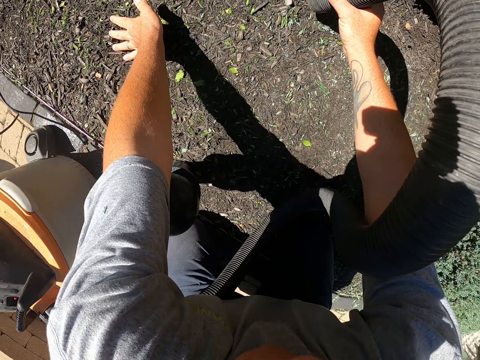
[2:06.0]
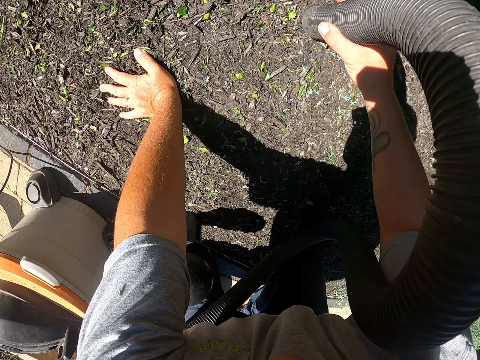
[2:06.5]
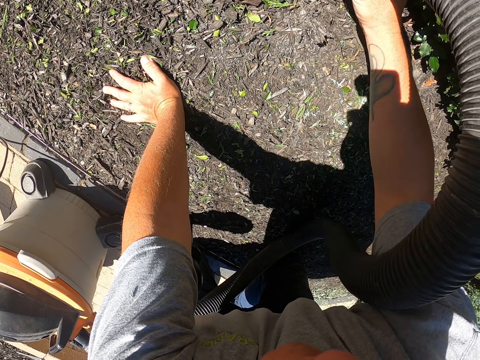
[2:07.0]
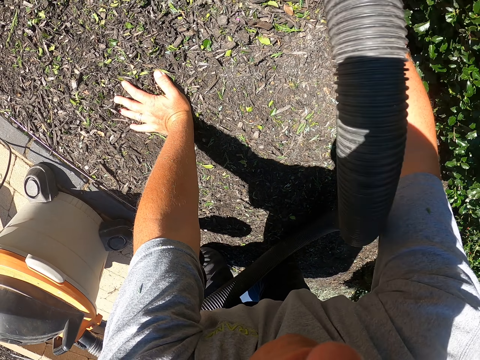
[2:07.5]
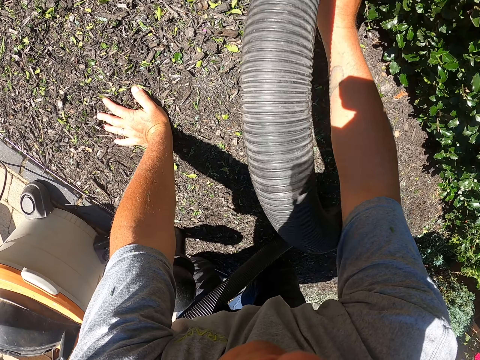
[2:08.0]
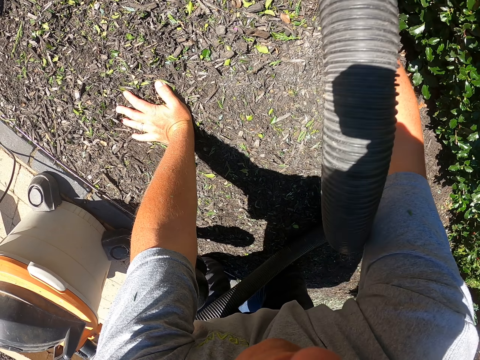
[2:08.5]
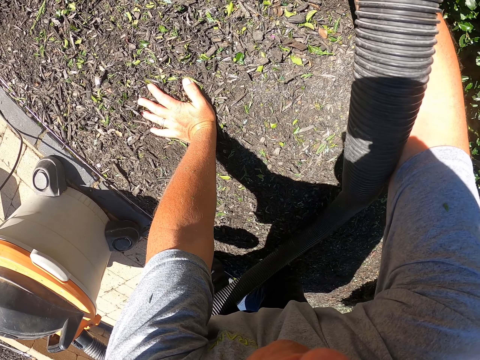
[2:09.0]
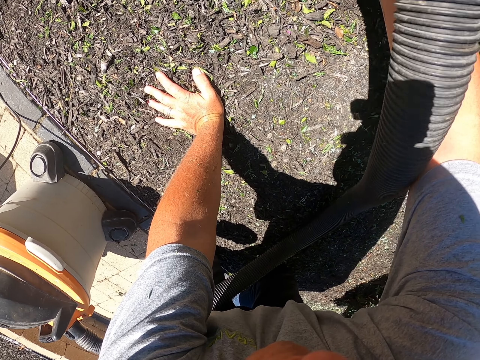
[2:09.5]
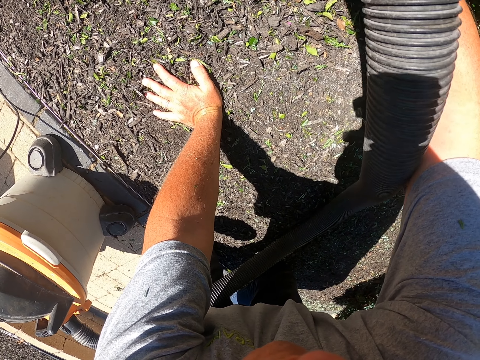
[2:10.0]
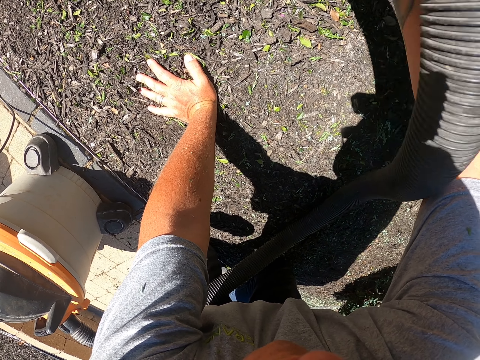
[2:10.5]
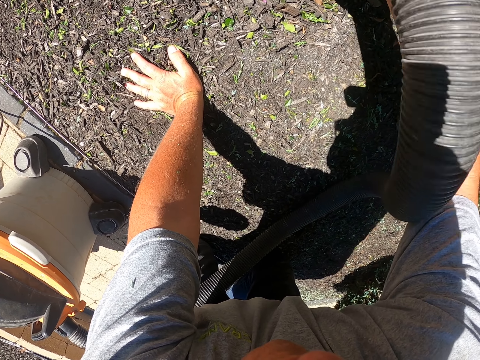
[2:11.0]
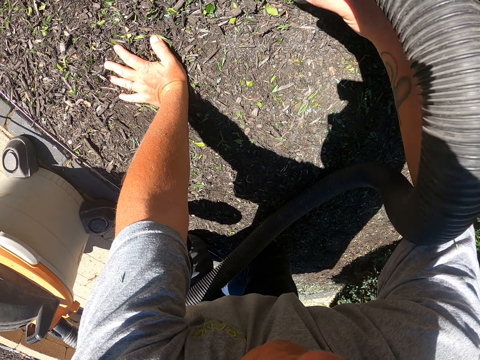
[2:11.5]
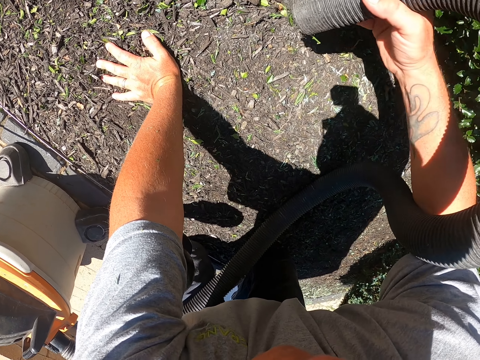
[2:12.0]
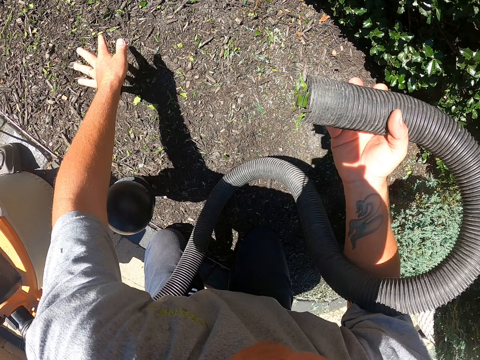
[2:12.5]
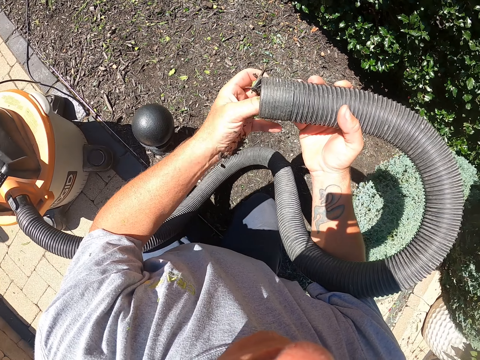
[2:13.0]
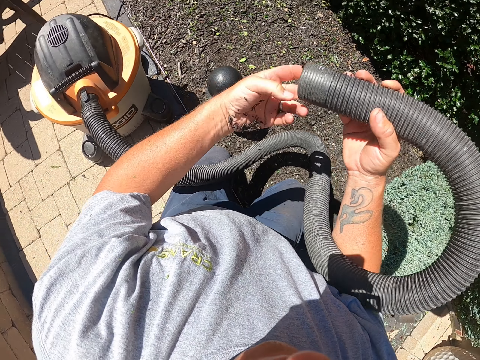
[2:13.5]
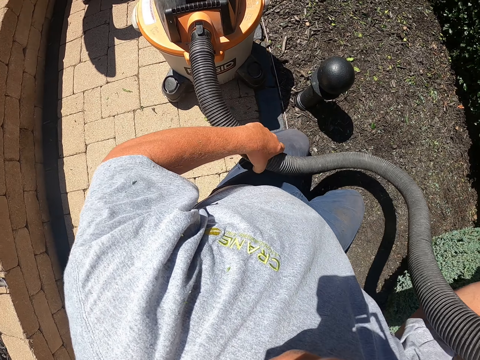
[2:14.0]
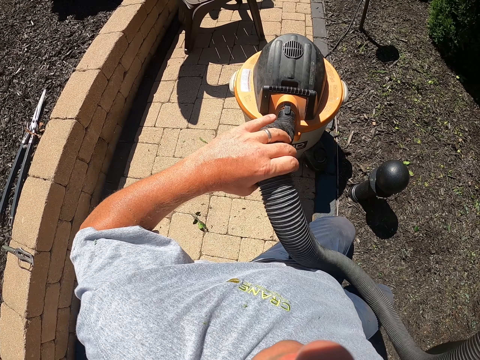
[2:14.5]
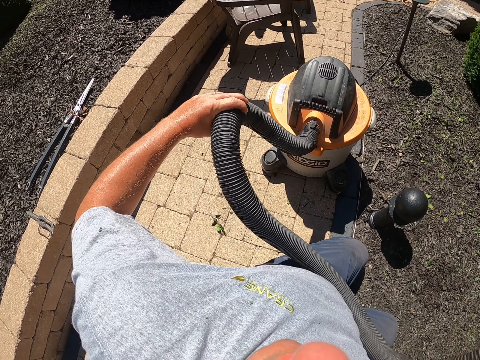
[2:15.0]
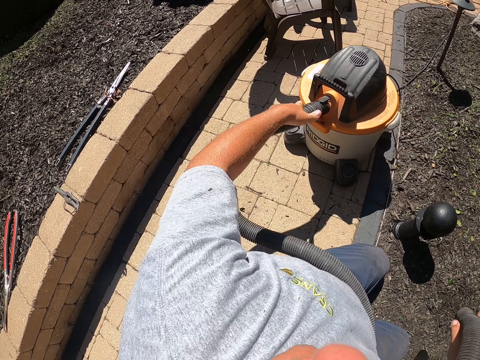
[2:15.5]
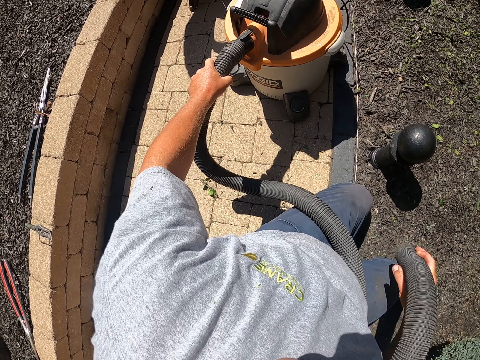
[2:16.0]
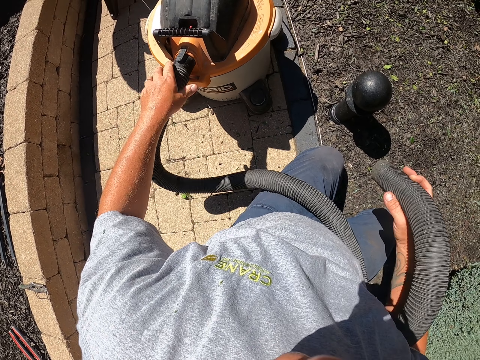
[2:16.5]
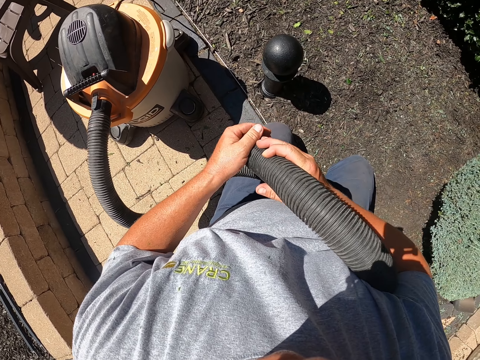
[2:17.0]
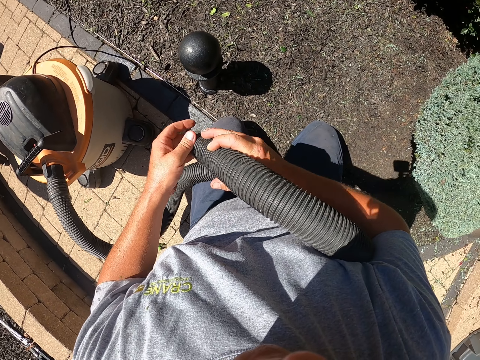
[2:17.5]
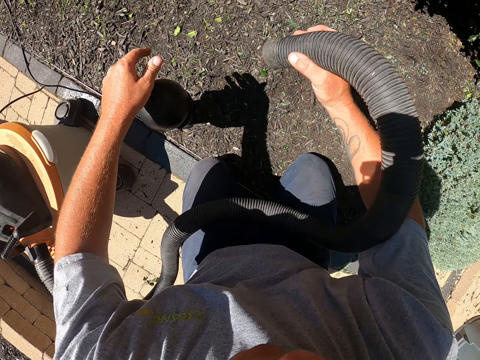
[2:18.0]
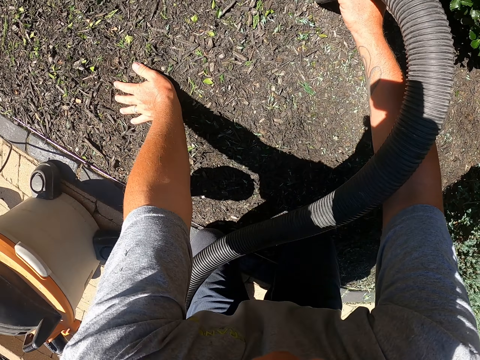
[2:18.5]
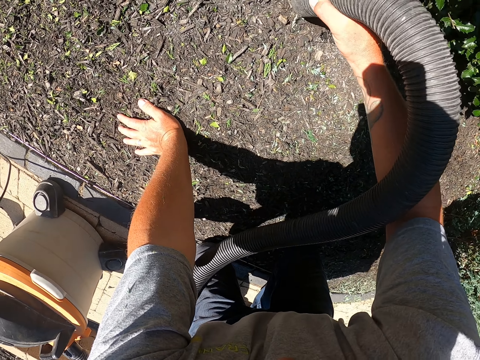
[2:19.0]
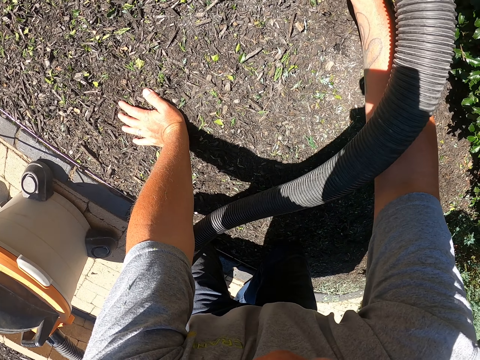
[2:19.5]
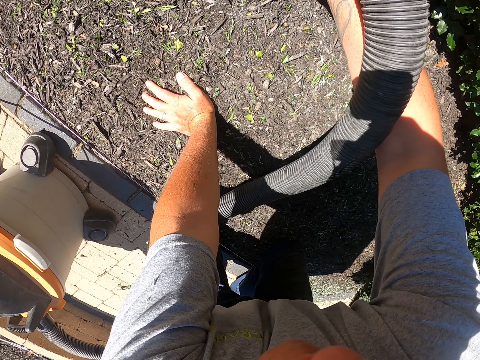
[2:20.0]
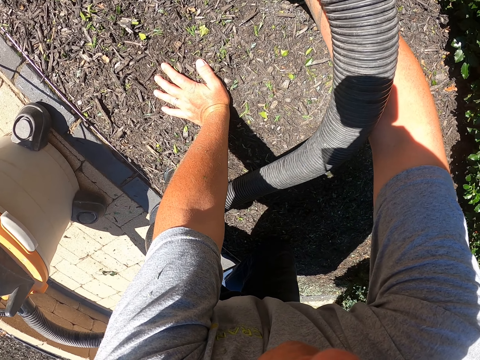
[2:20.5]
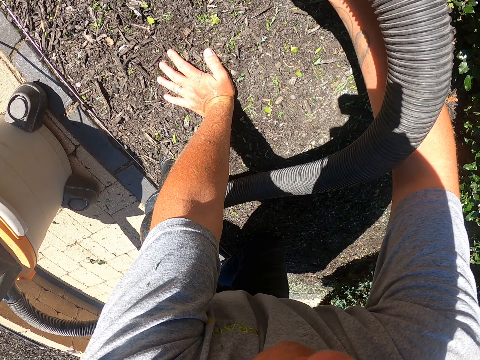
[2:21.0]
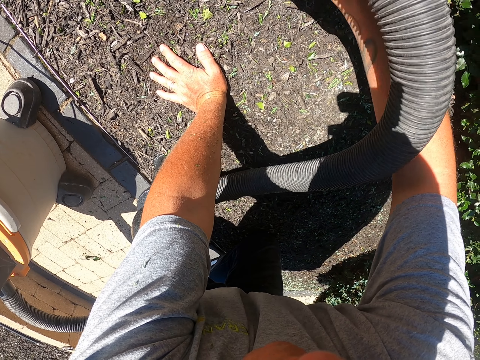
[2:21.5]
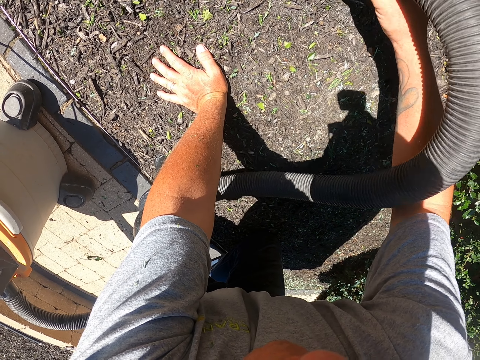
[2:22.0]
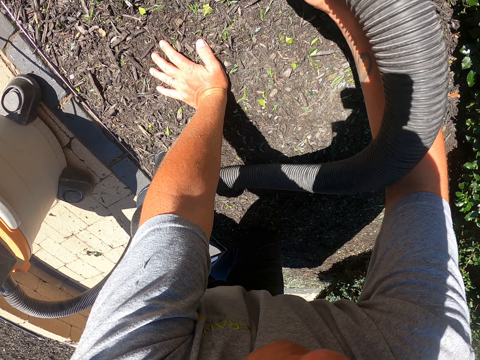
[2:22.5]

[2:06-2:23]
The camera wearer puts his left hand on the ground. He cleans the garden with the garden vacuum. He touches the pipe. He removes the left hand from the ground. He removes the leaves in the vacuum cleaner nozzle. He touches the pipe again. He holds the pipe with both hands. He pulls the pipe. He touches the pipe. He removes the leaves in the vacuum cleaner nozzle. He puts his left hand on the ground. He cleans the ground with the garden vacuum.

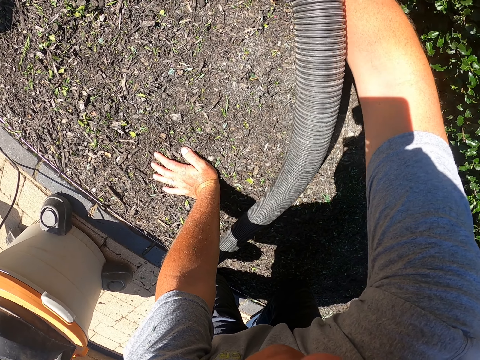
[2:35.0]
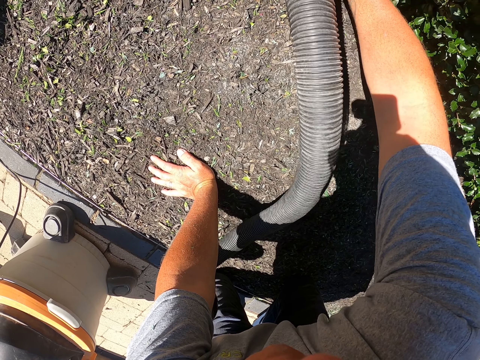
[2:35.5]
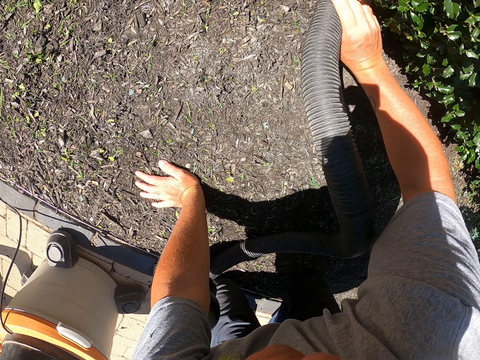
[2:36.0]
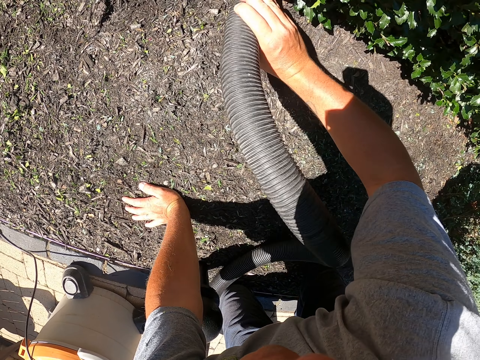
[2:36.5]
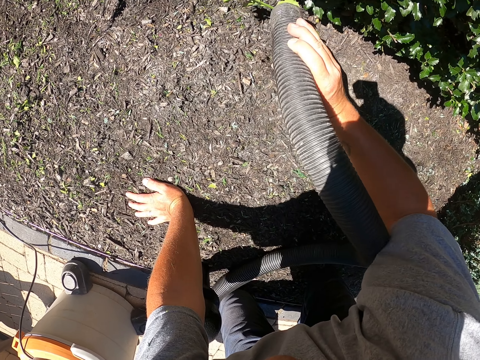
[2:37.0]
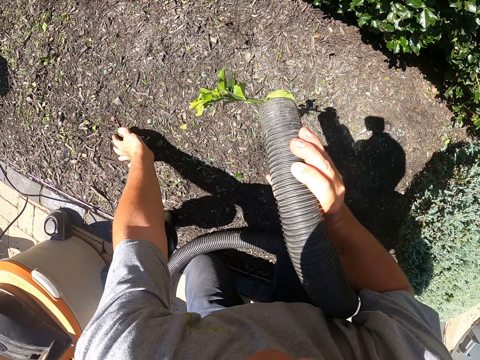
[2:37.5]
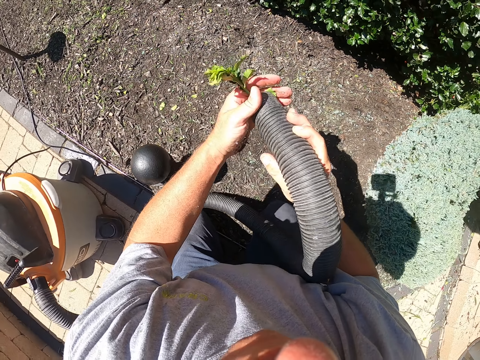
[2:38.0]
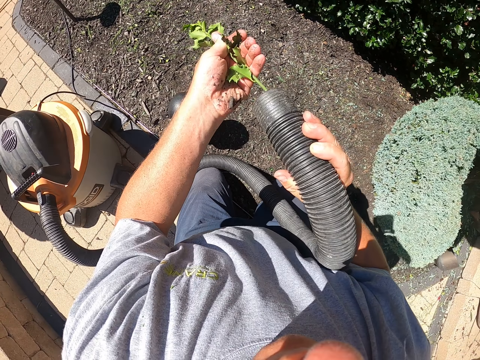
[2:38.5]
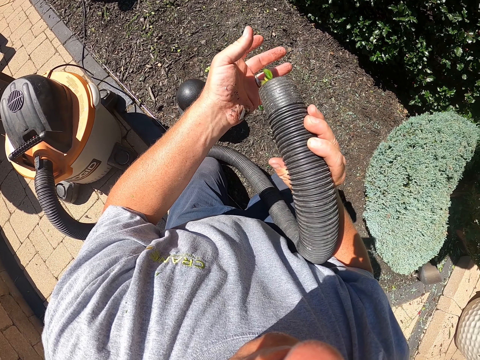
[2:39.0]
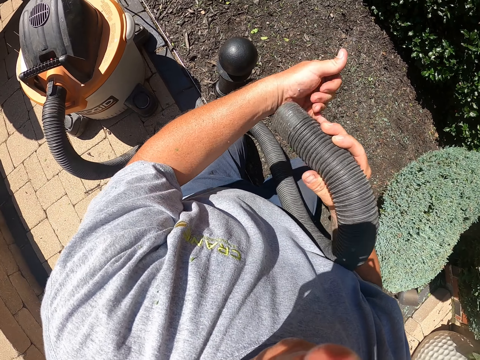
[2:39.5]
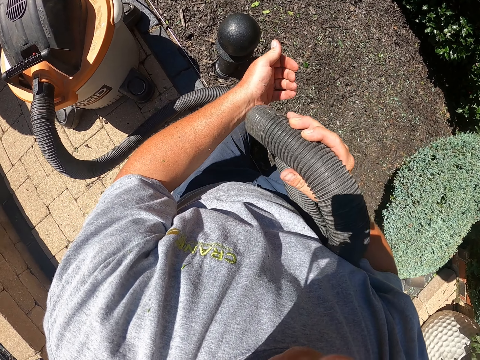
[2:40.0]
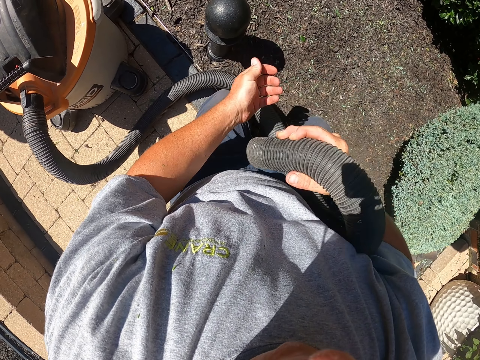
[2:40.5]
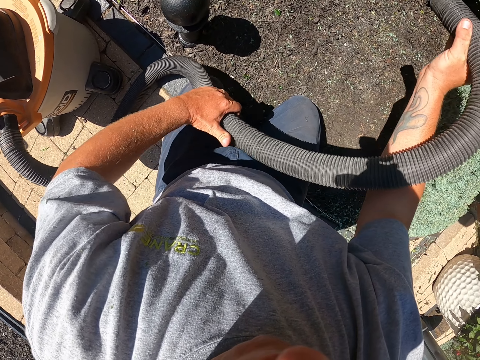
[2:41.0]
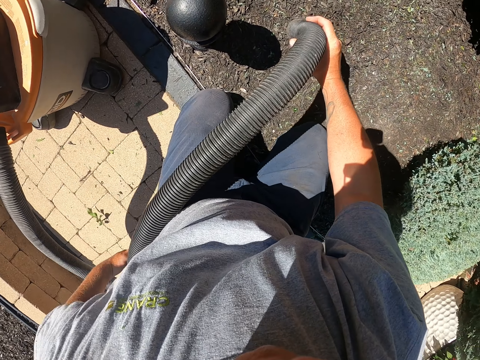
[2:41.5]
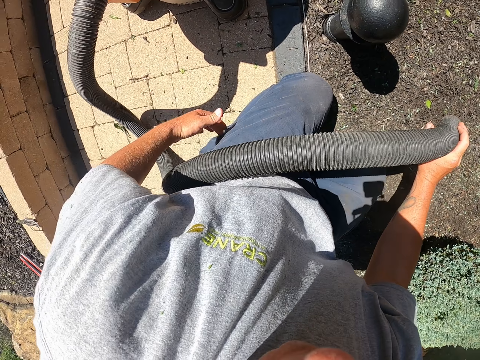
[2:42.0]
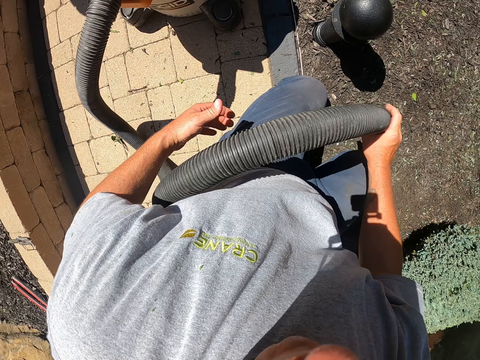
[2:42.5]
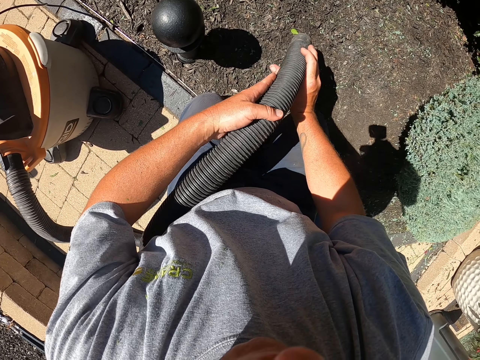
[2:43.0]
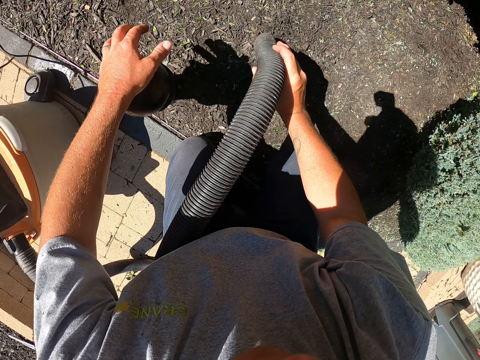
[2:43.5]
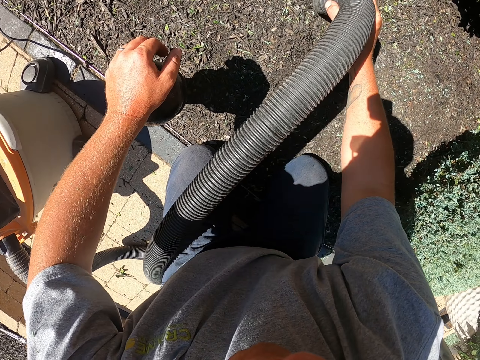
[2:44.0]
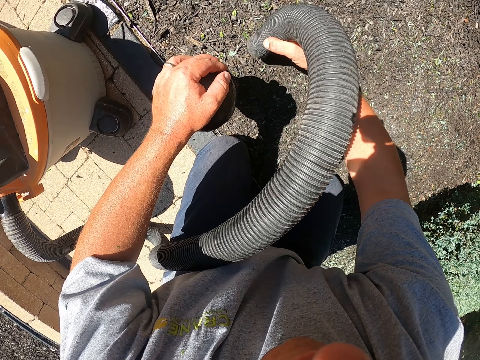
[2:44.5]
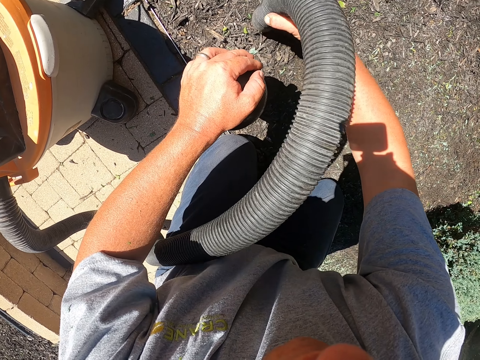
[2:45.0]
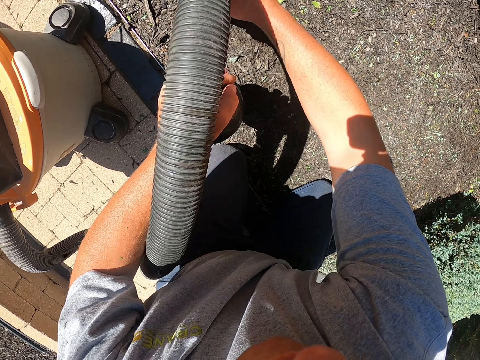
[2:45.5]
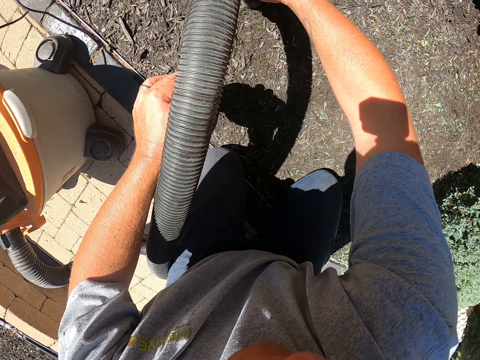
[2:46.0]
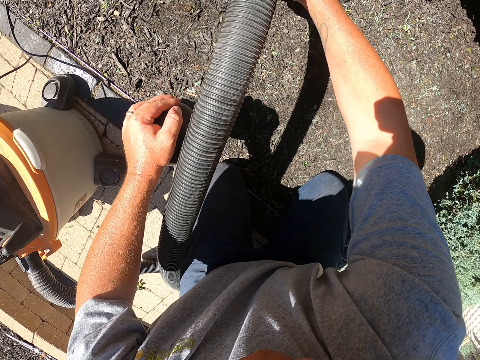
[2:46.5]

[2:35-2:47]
The camera wearer removes the left hand from the ground. They remove the leaves or dirt in the vacuum cleaner nozzle. They put the dirt in the pipe. They clean the hand with the vacuum cleaner. They move the pipe. They clean the garden with the garden vacuum. They move the hand. They put the left hand on the steel. They clean the garden with the garden vacuum.
